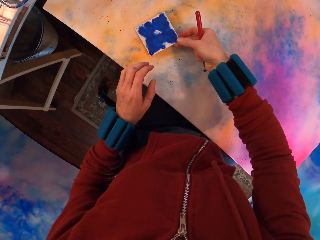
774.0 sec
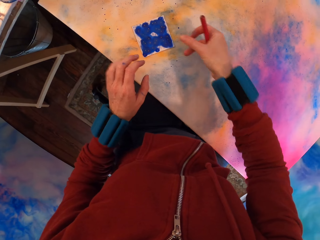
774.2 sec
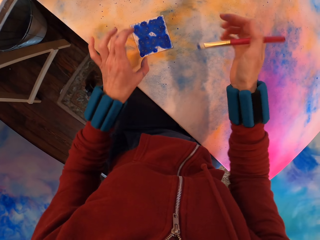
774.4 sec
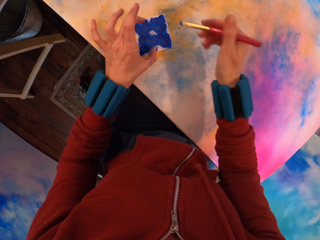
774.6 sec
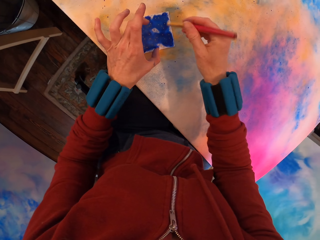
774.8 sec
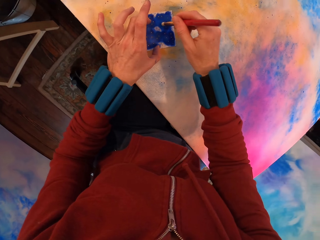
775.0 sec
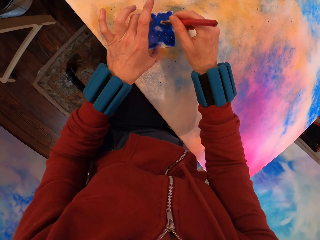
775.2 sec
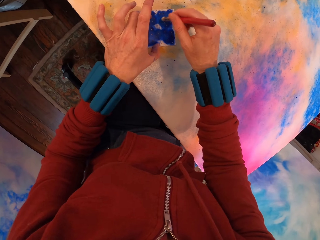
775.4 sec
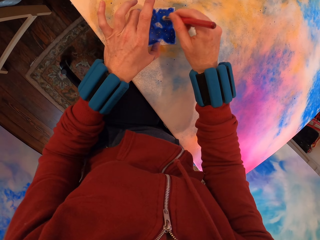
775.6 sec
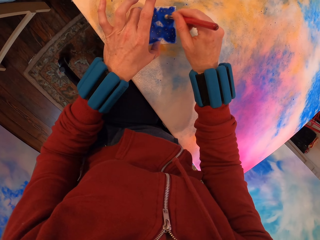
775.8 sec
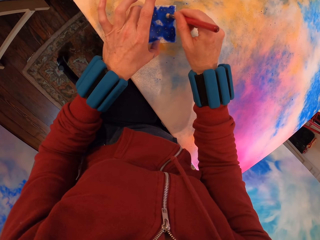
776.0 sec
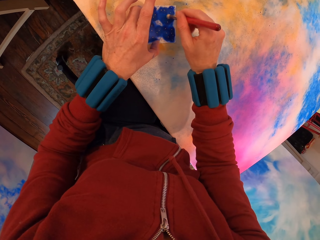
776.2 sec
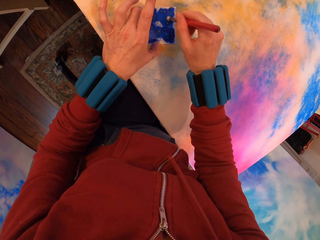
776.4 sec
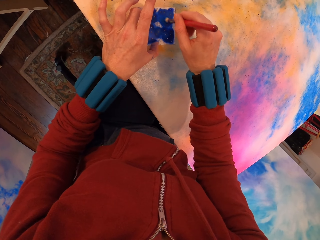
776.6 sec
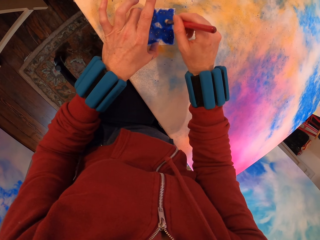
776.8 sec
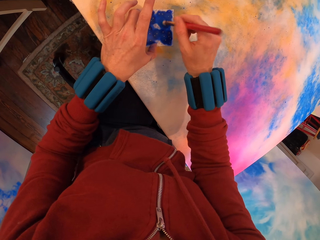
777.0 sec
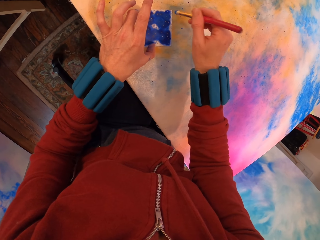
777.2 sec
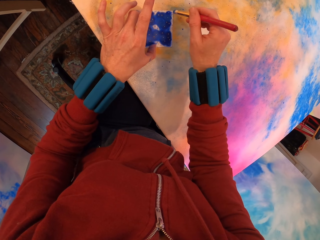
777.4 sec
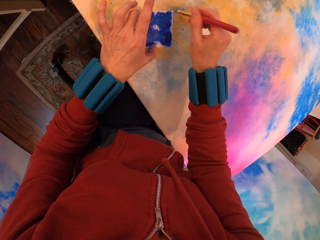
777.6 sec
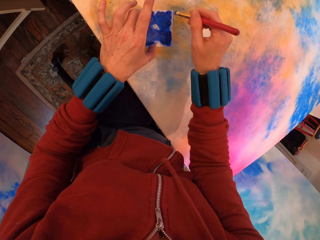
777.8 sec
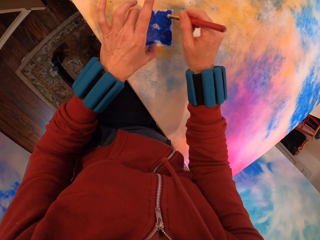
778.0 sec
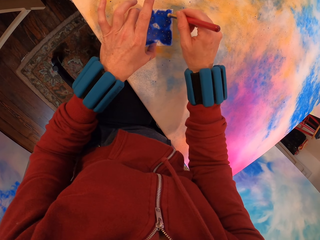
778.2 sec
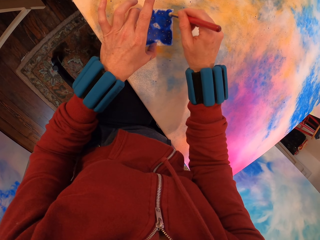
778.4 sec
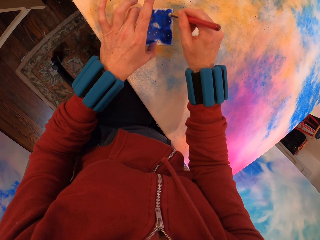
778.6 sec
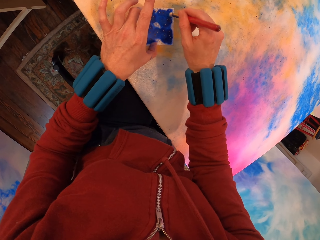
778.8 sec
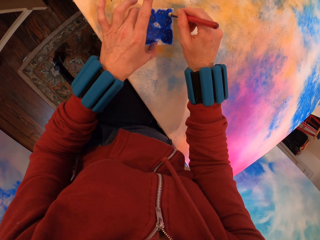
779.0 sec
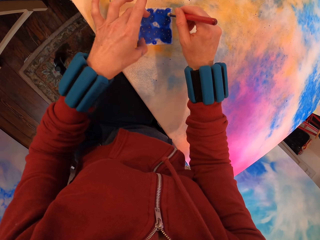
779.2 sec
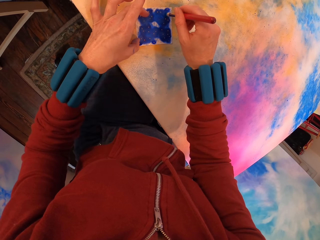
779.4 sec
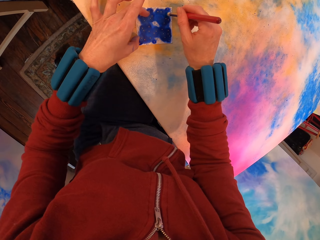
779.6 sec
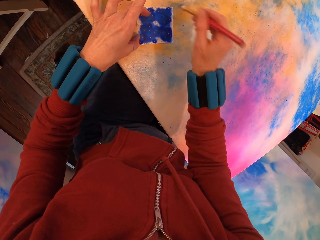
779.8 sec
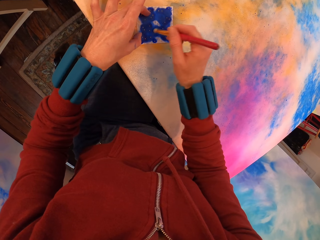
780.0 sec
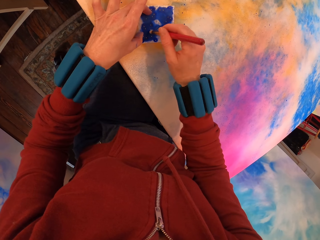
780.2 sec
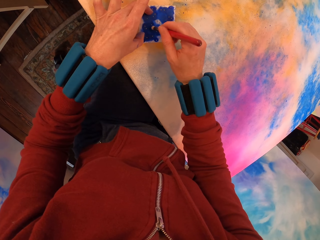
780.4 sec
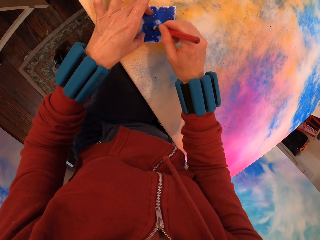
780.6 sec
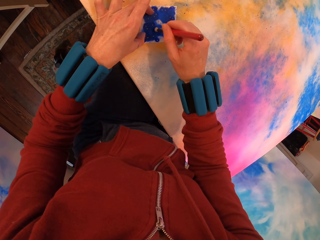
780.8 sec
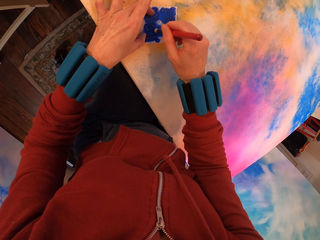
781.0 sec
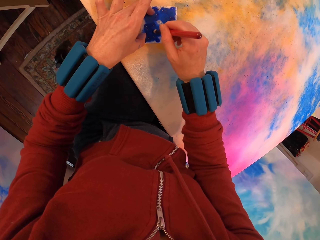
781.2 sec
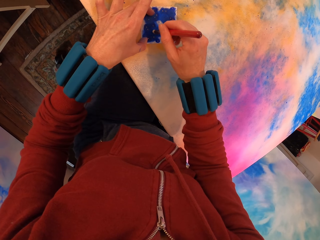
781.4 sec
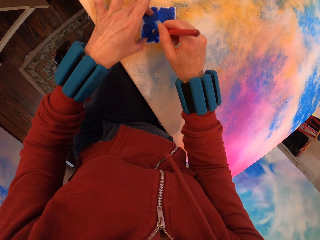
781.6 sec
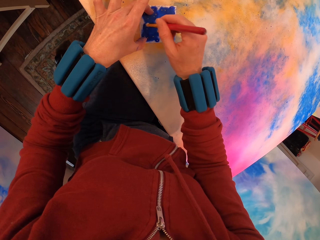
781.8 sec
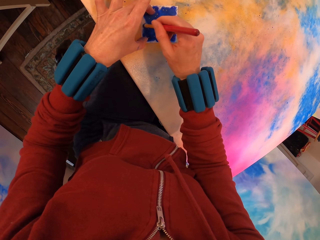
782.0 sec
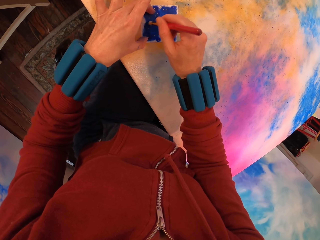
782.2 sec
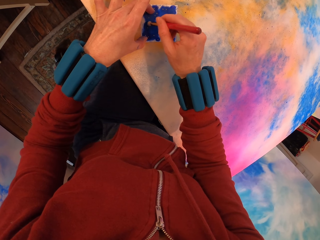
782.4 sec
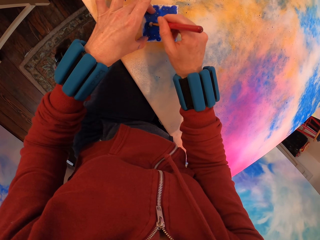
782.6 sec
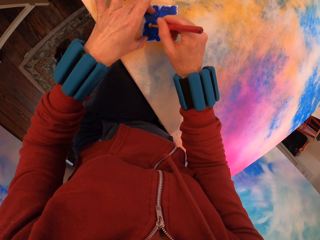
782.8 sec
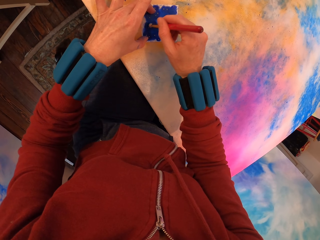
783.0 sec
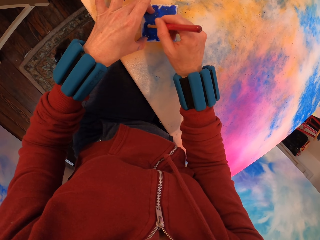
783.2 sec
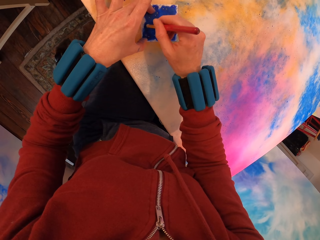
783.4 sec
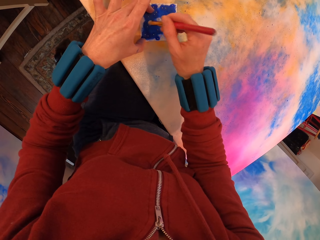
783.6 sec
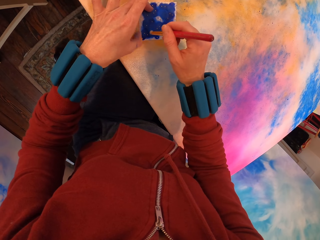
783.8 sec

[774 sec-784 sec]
The camera wearer paints the canvas.

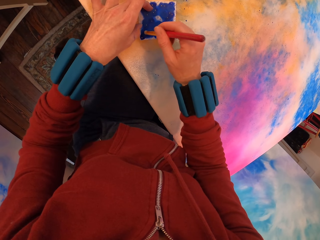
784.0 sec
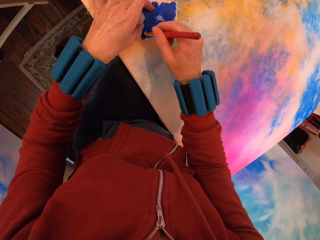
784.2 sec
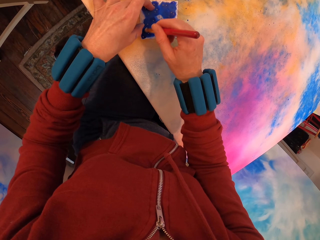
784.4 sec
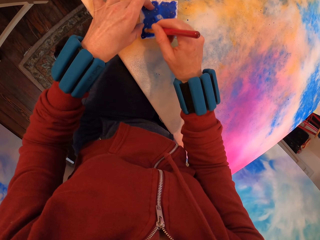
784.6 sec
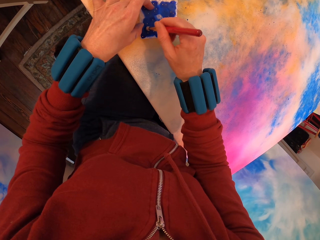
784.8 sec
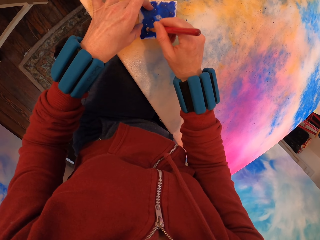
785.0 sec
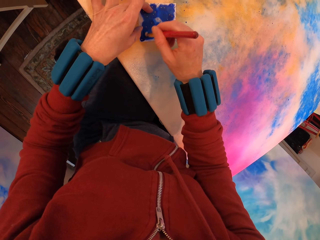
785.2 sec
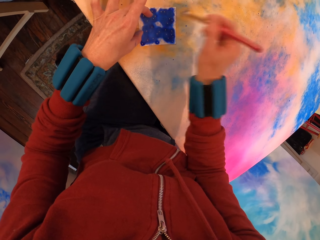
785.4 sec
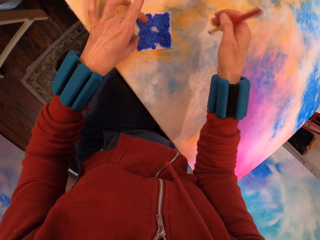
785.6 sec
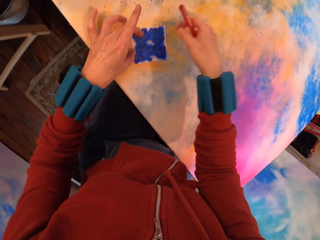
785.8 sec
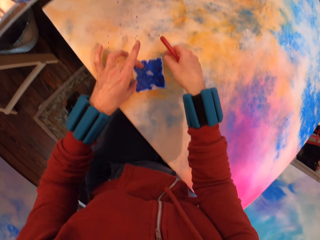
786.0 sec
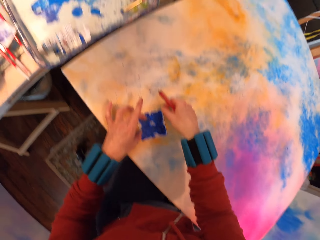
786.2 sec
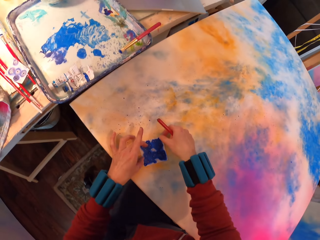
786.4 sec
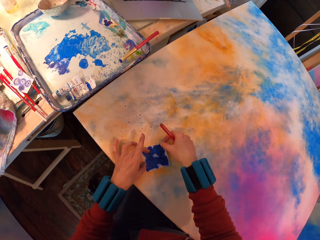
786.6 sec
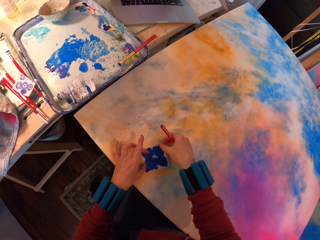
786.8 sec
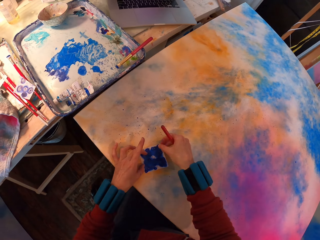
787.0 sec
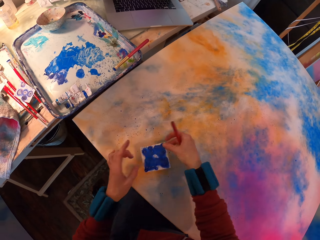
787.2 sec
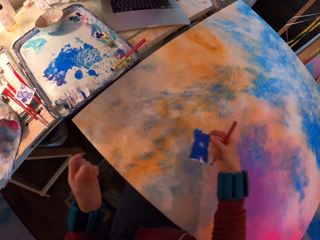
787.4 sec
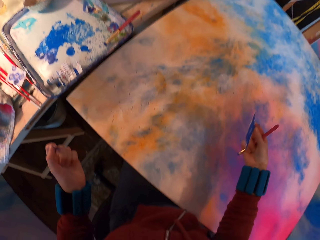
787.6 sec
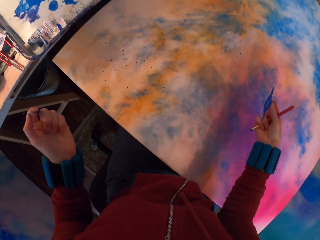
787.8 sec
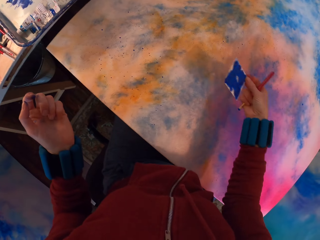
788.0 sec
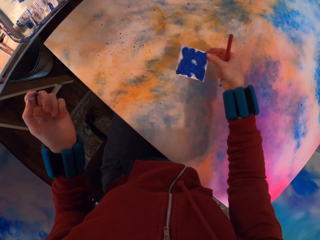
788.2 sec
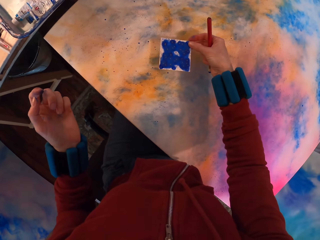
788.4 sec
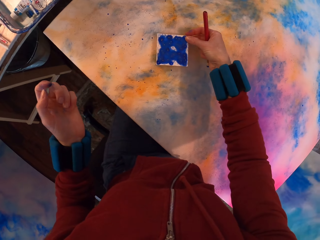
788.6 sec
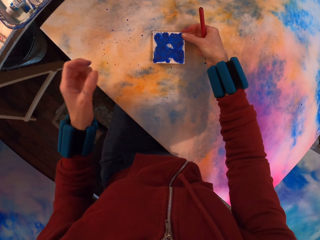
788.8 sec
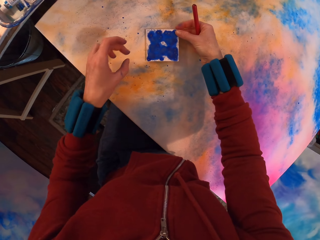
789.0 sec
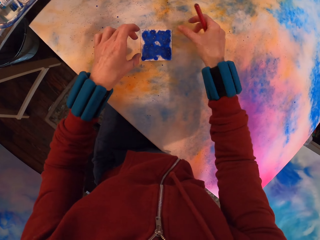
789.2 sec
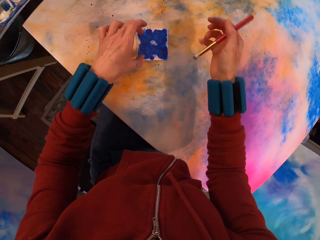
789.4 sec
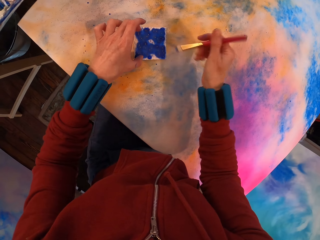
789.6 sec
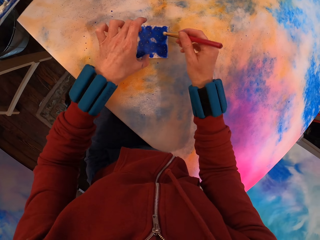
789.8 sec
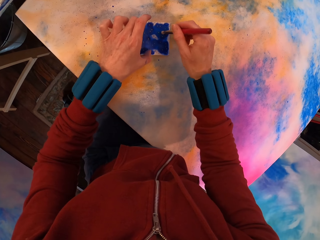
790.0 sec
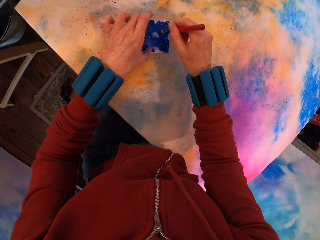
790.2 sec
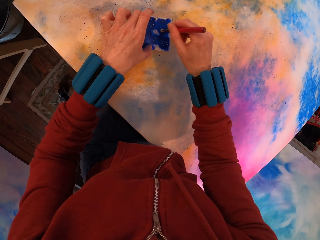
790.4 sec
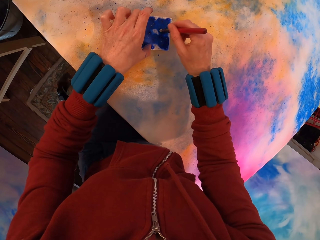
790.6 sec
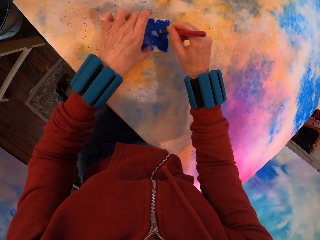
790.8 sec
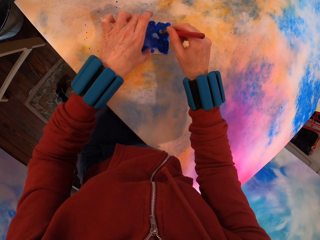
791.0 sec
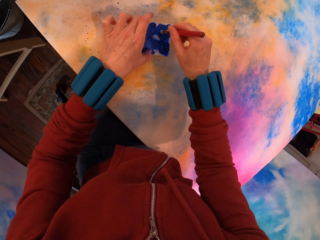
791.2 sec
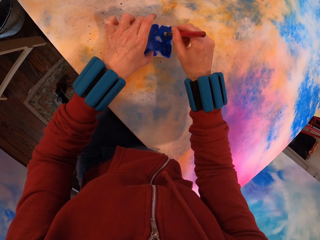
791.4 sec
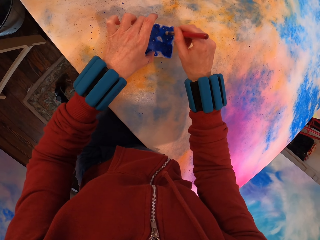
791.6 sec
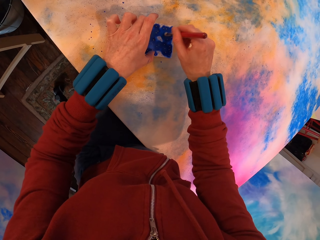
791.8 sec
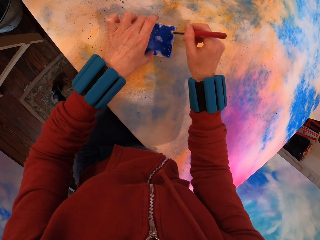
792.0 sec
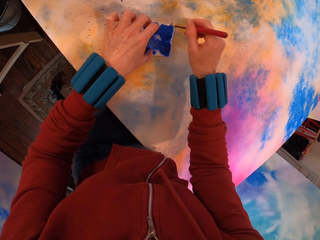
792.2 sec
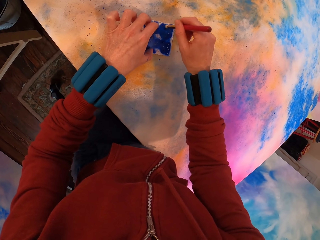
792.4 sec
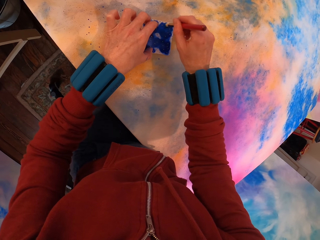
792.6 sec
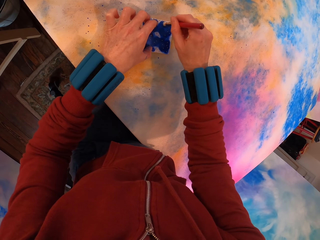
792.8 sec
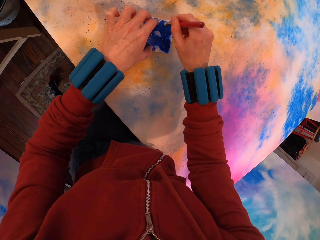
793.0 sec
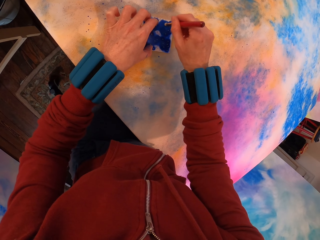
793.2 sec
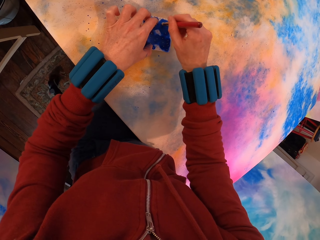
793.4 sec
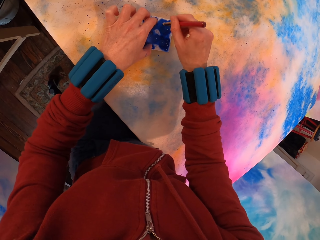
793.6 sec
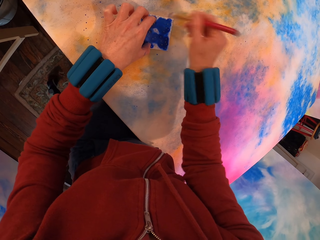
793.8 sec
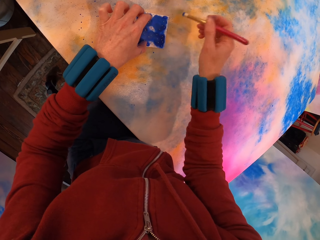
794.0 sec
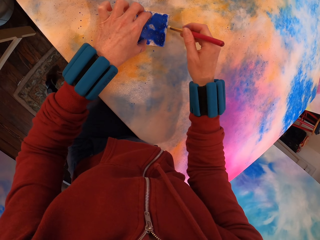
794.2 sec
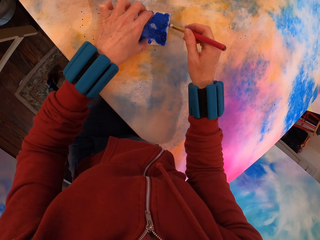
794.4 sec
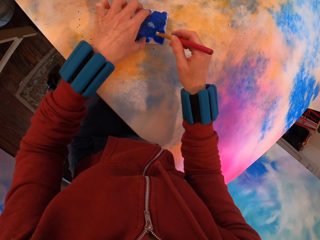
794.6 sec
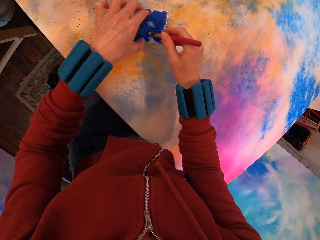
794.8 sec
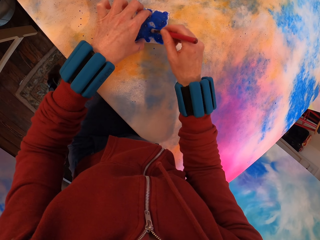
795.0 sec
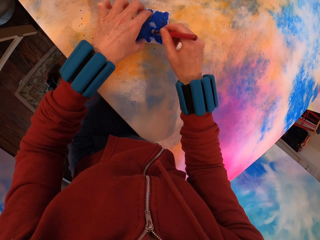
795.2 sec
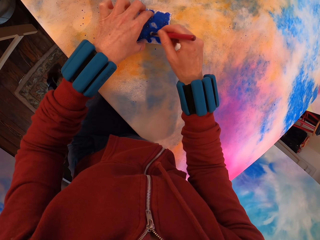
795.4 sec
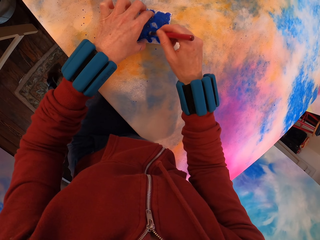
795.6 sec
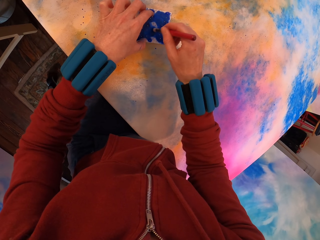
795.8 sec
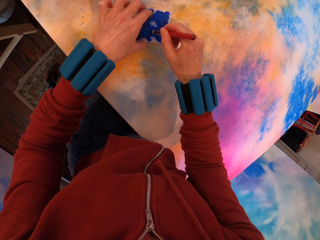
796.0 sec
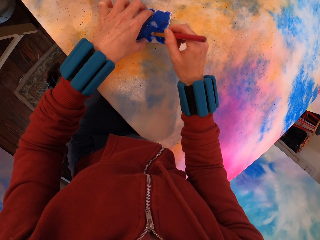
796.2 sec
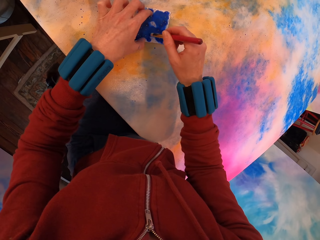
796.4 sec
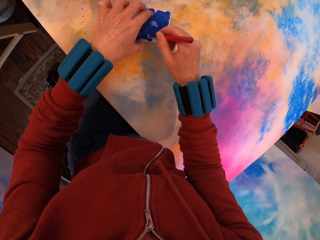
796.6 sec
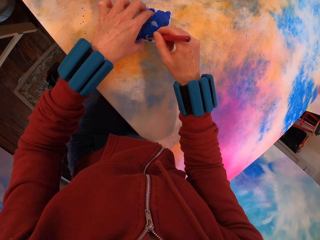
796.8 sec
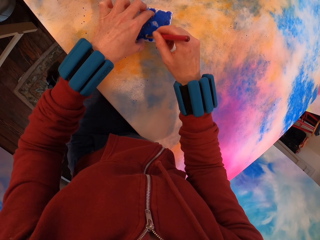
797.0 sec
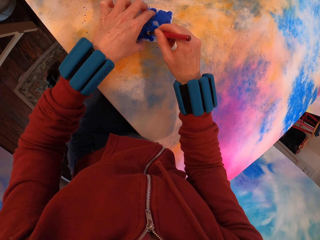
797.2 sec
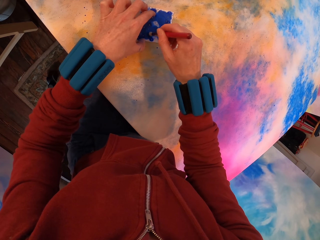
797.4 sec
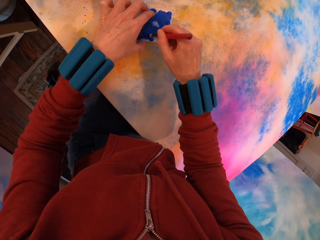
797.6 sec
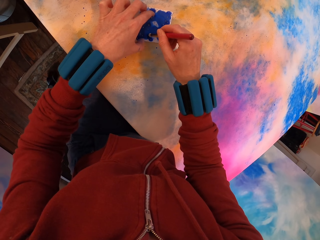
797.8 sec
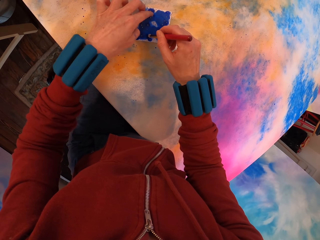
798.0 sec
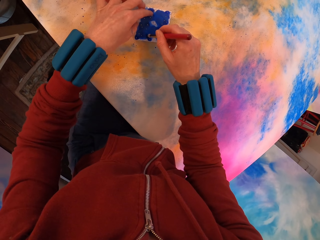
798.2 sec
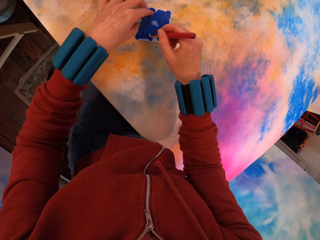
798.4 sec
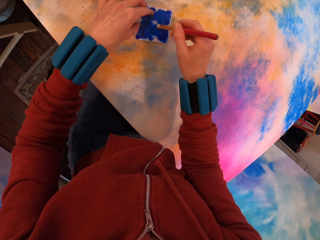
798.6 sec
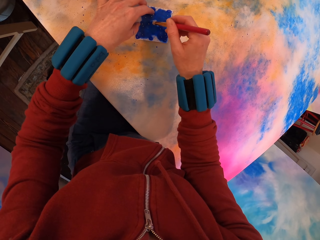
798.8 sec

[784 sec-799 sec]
The camera wearer looks around. They paint the canvas.
